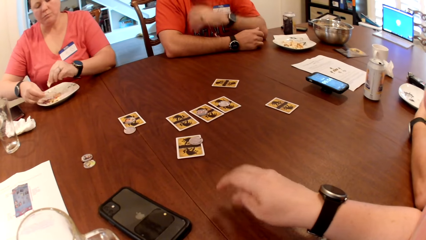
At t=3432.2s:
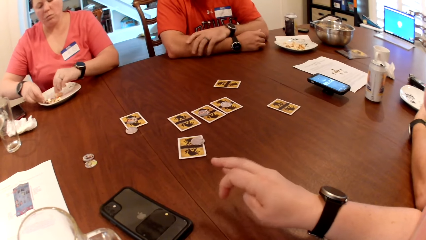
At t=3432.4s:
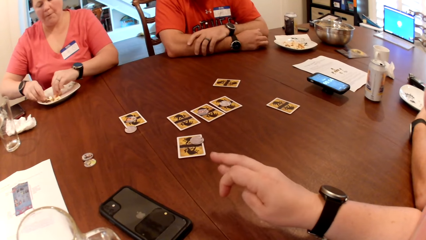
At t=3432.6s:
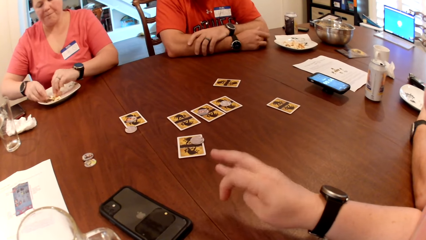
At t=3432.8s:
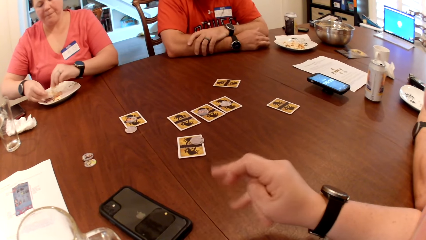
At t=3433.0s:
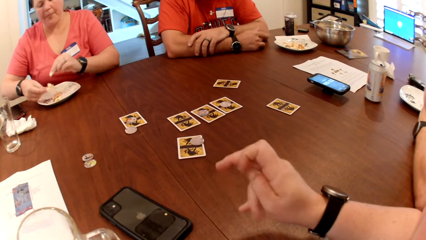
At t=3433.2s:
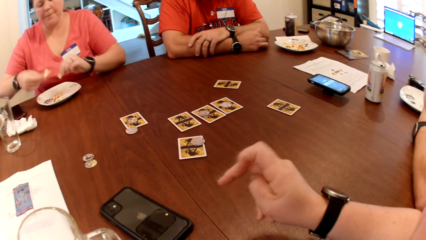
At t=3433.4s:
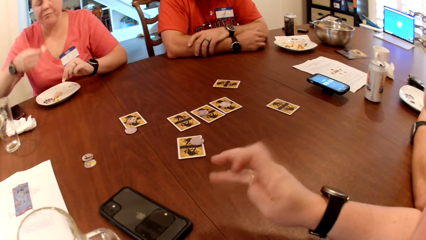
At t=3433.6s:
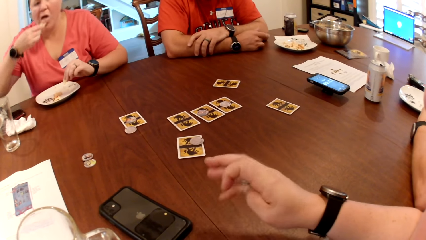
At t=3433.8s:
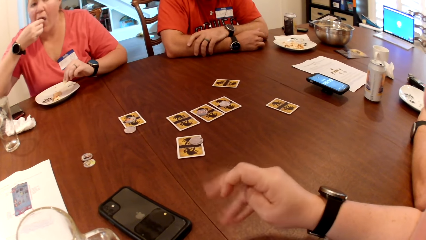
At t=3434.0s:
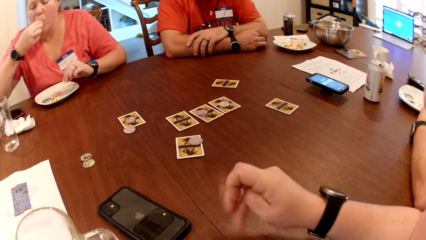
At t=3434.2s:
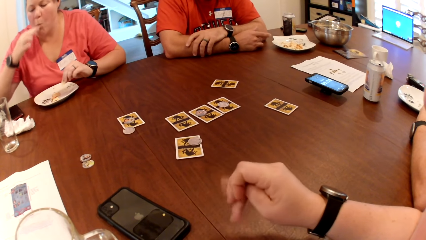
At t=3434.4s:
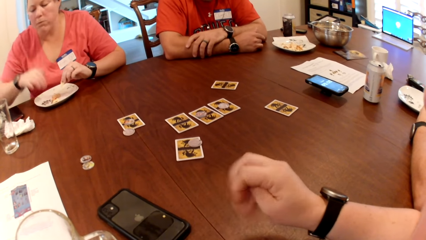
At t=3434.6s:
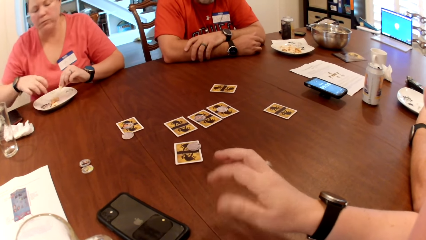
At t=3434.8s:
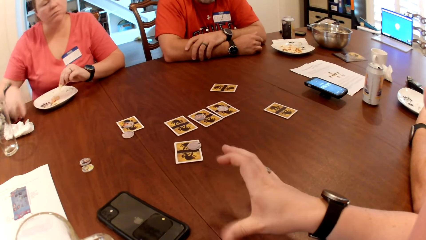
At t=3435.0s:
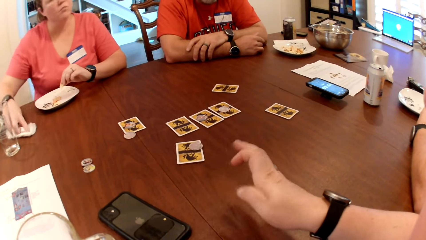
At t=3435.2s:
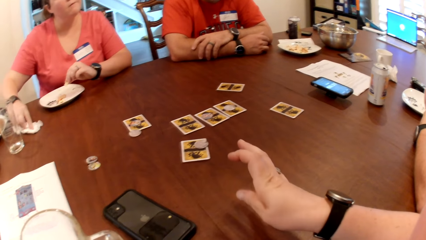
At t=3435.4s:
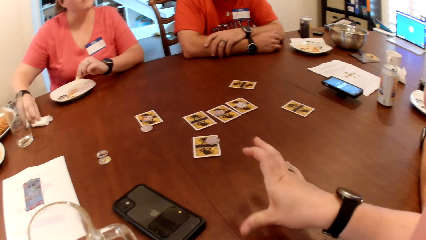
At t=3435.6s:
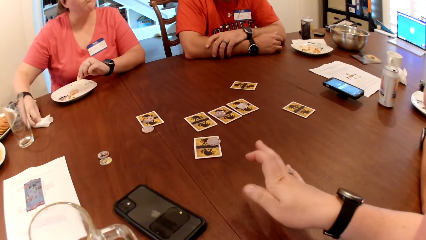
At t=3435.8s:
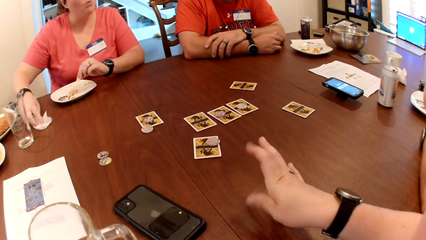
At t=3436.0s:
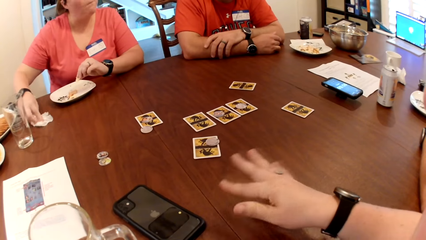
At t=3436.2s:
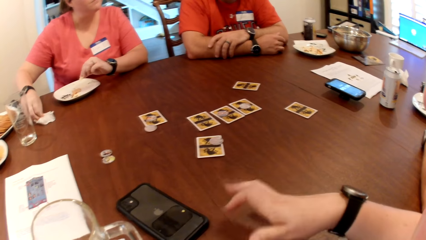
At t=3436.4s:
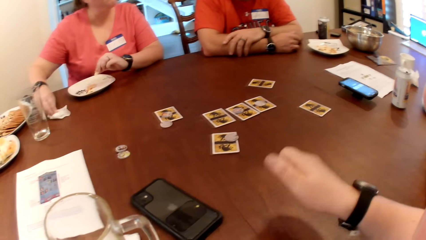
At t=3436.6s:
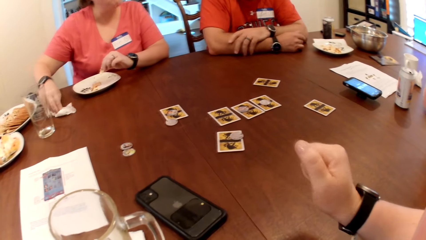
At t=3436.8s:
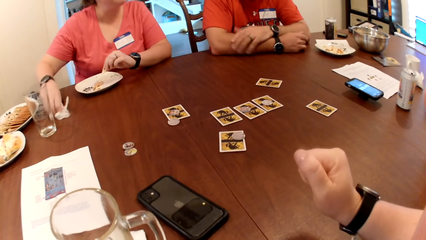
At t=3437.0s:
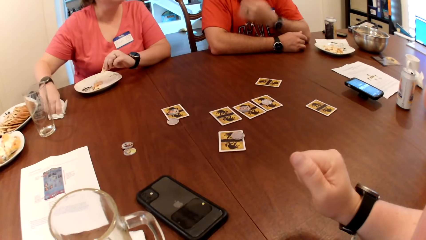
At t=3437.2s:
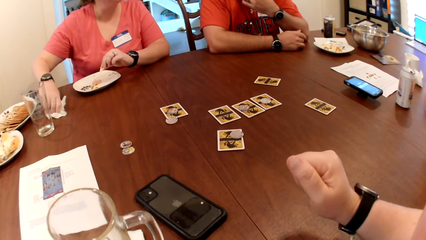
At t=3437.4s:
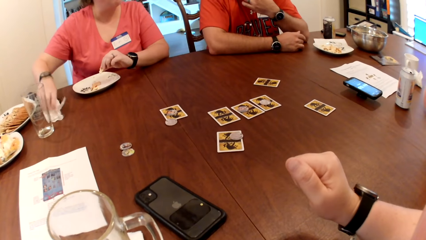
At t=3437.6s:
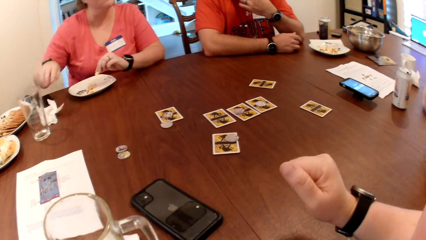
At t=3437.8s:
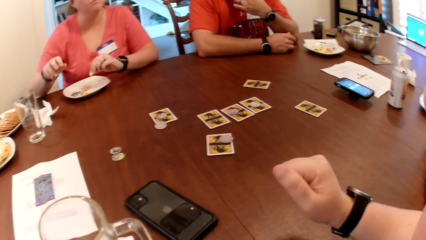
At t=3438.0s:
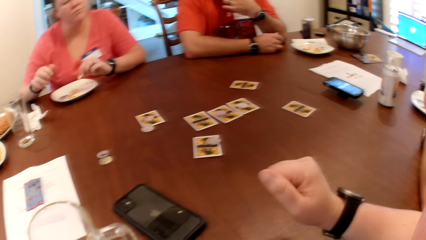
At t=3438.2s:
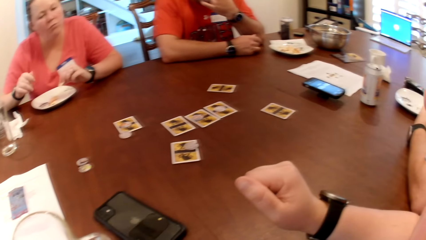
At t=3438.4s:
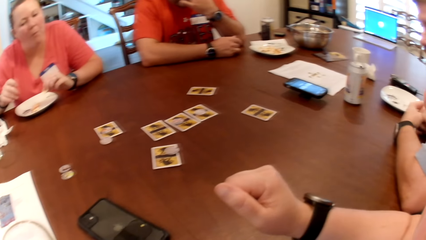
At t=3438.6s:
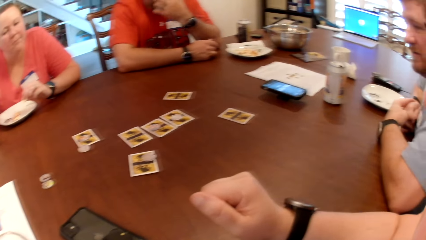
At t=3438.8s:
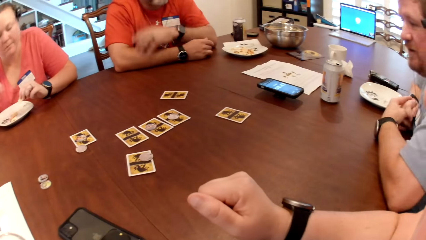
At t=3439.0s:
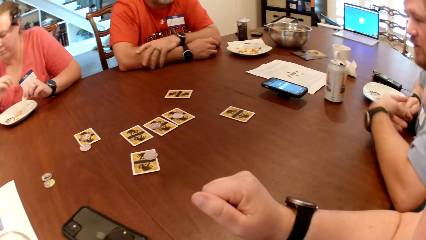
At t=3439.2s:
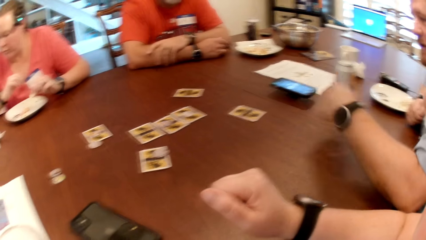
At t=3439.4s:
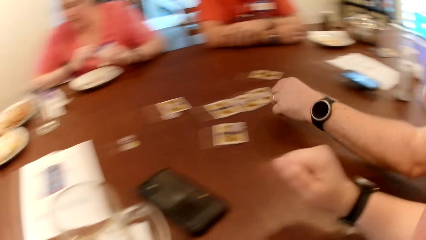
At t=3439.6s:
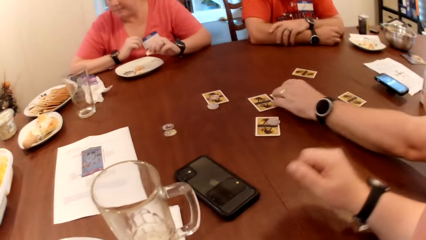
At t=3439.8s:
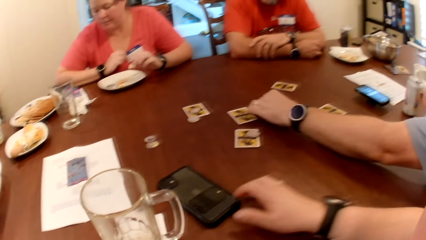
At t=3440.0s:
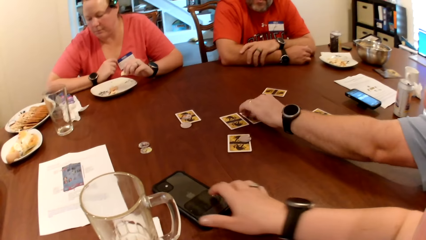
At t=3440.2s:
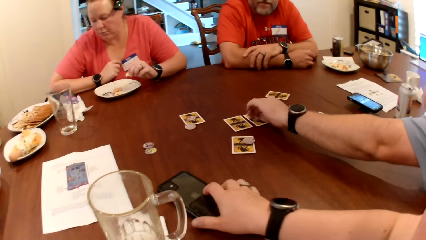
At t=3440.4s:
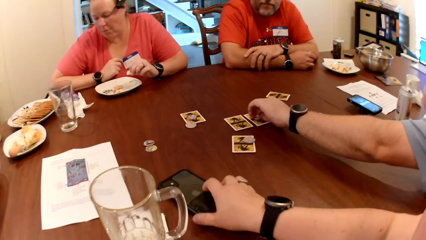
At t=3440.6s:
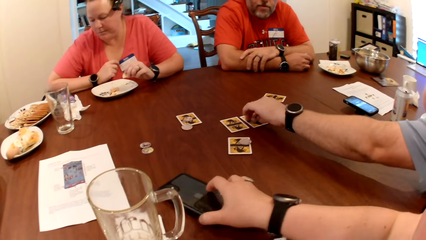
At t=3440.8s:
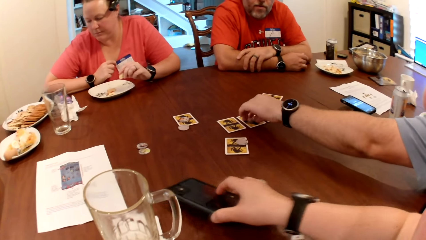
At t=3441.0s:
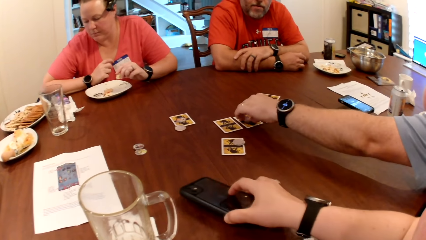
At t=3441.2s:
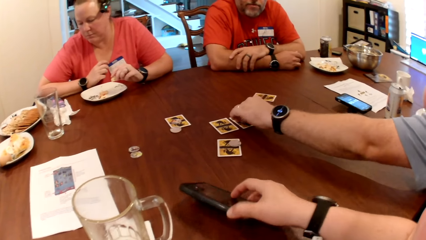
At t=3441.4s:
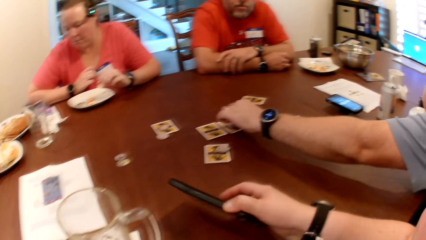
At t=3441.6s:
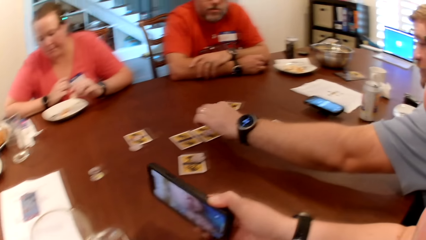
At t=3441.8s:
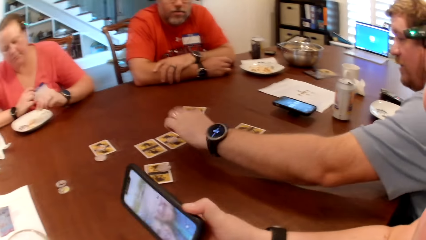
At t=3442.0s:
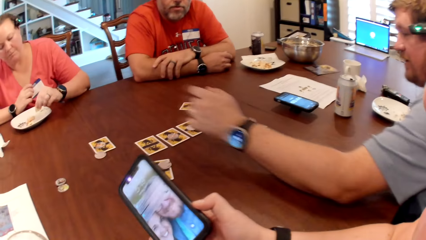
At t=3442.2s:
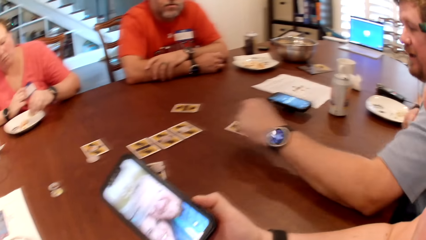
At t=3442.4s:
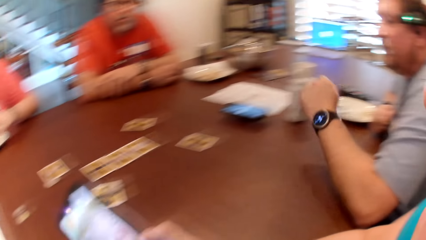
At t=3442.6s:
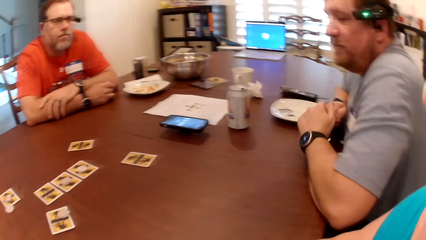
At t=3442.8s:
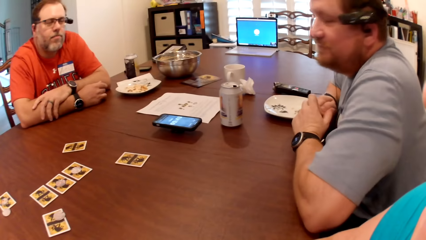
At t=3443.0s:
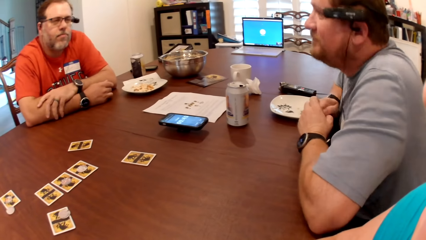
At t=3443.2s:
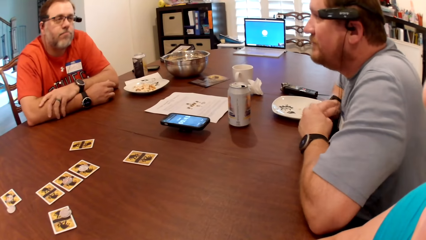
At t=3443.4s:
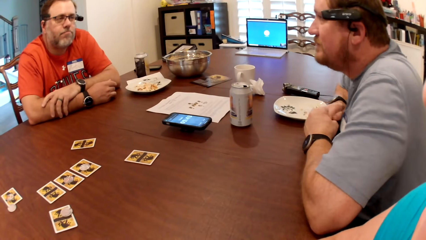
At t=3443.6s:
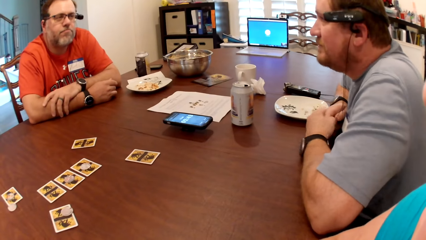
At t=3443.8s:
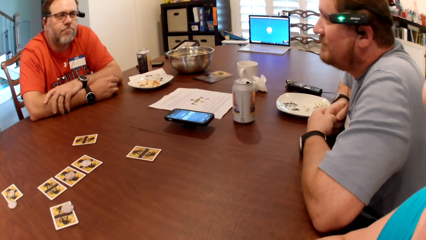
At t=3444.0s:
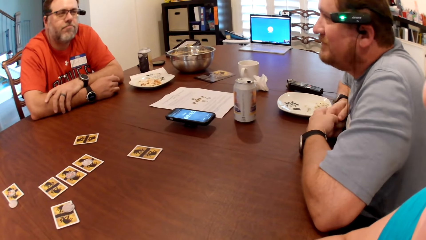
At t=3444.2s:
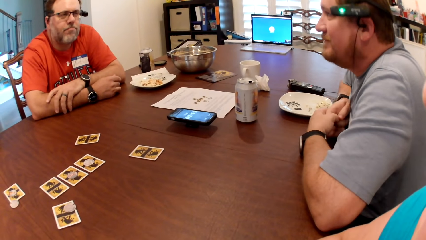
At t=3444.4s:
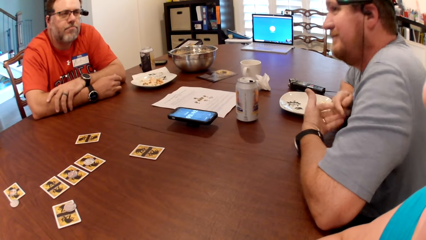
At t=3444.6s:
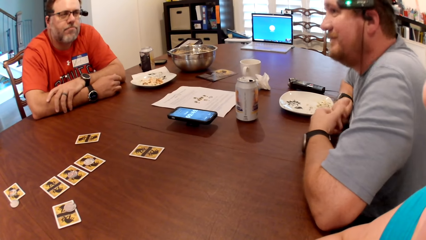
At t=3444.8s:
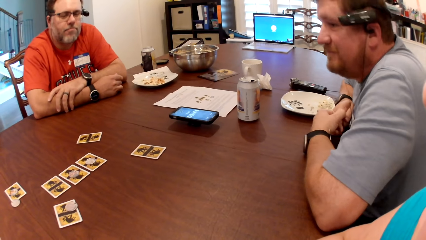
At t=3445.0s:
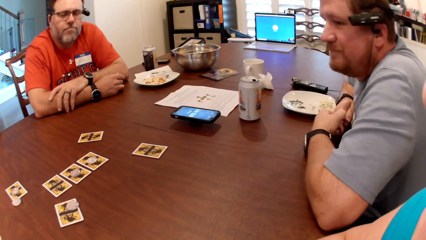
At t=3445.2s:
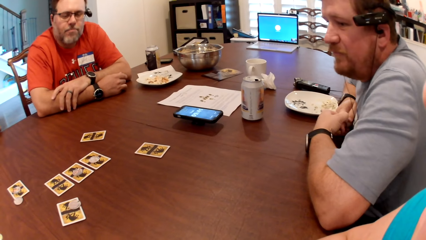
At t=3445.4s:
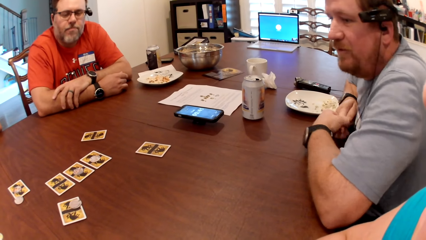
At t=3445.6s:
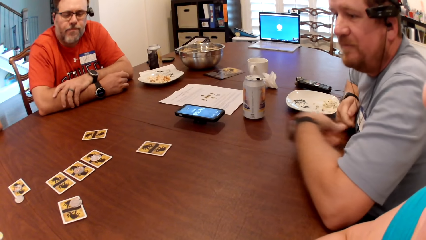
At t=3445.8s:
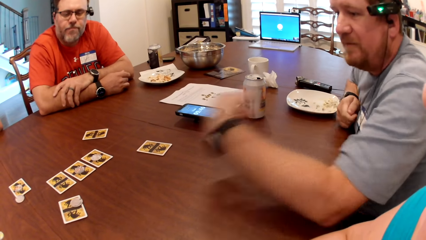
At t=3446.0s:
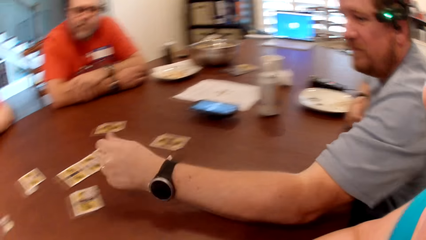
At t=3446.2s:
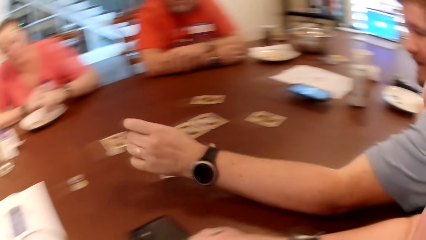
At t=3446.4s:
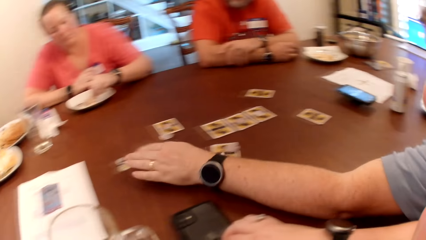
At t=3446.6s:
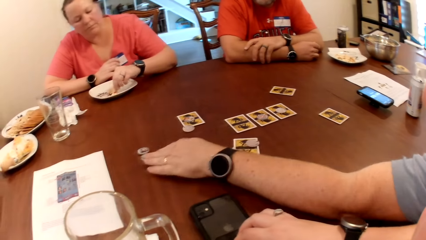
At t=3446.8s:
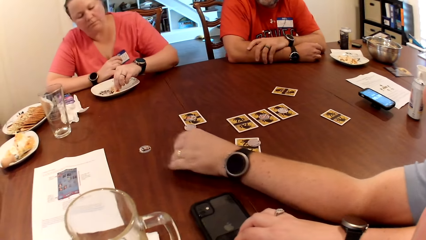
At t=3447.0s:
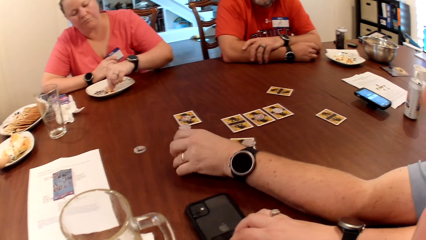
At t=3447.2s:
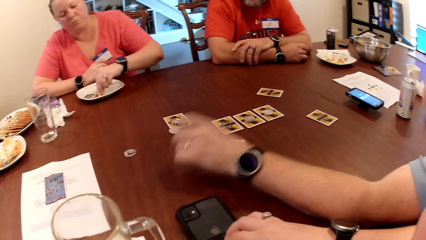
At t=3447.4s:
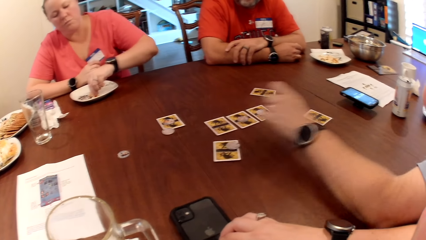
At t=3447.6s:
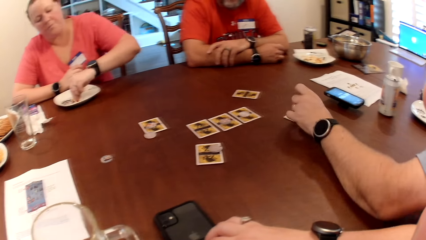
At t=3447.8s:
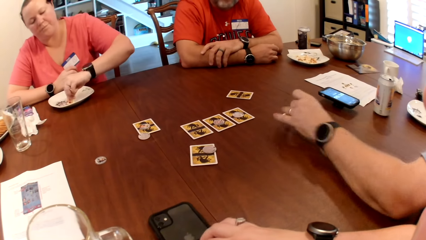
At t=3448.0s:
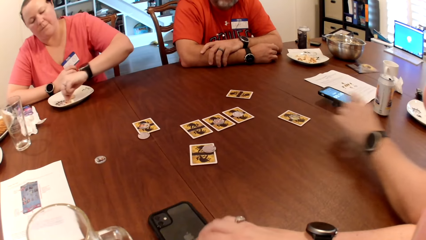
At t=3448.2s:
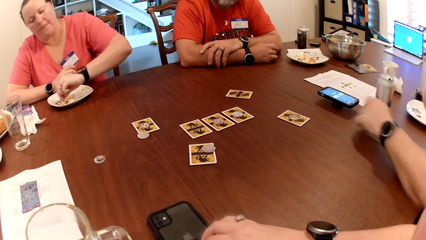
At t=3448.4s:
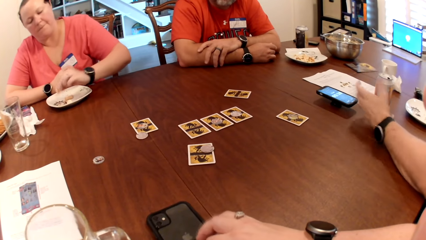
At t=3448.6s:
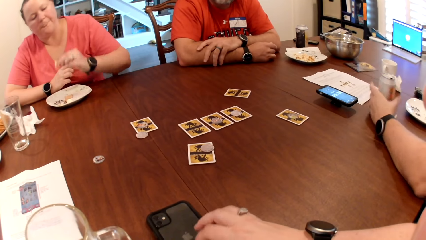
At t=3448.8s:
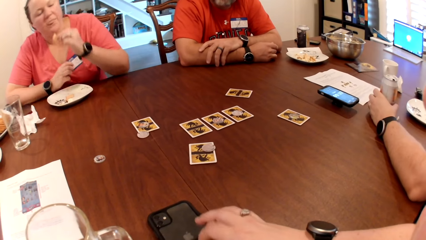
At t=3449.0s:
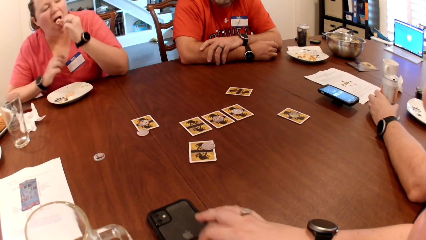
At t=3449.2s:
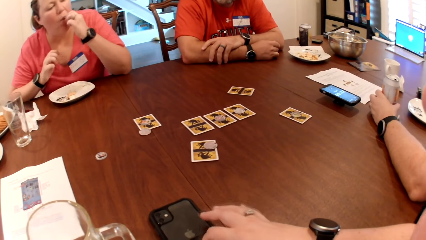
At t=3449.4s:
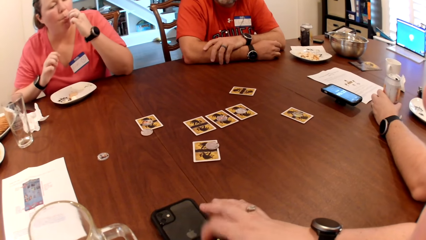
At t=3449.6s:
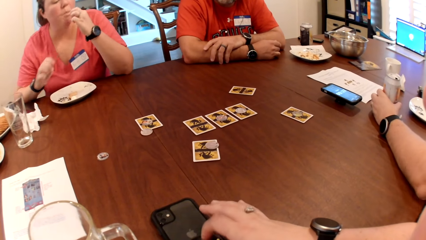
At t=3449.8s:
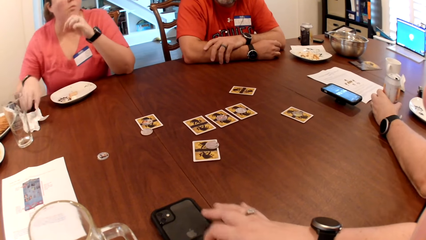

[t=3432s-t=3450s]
The woman eats a biscuit with her right hand. The woman cleans her right hand on her paper napkin. The woman drops her right hand on the table. The man touches a game token on a card with his left hand. The camera wearer picks up her phone from the table with her right hand. The man plays the card. The man picks up a game token on the table with his left hand. The woman eats a biscuit and cheese from her plate with her left hand. The man drops the game token on his card with his left hand. The camera wearer drums on her phone with her right hand. The man holds his beer can with his left hand.
